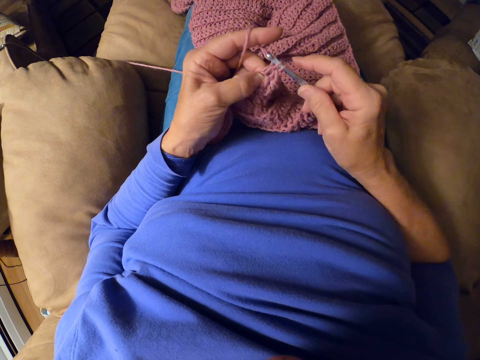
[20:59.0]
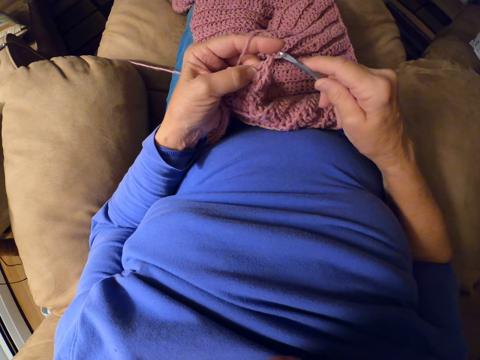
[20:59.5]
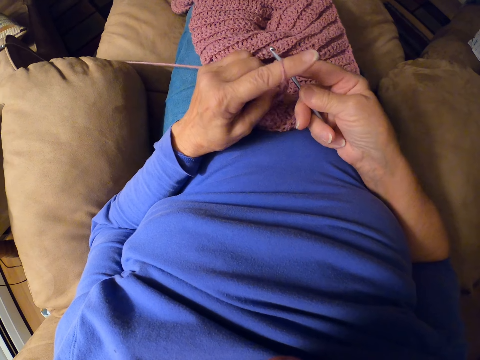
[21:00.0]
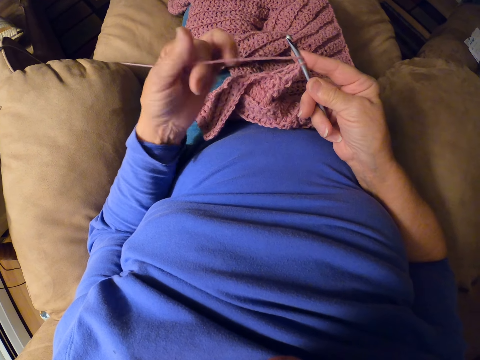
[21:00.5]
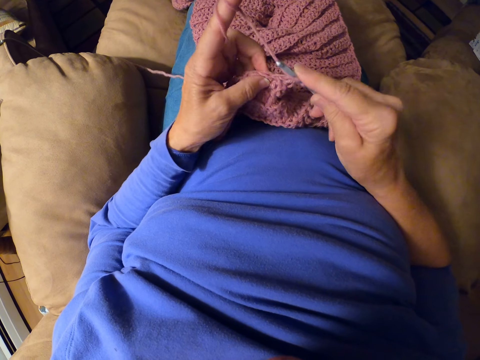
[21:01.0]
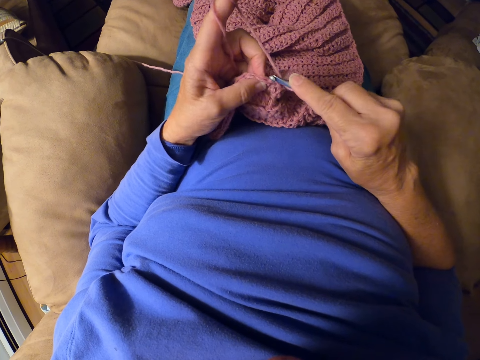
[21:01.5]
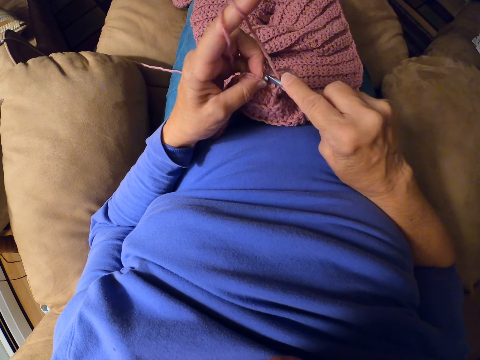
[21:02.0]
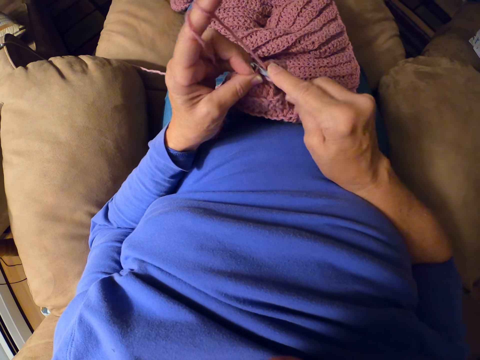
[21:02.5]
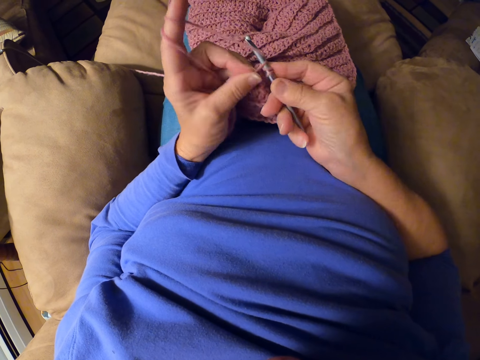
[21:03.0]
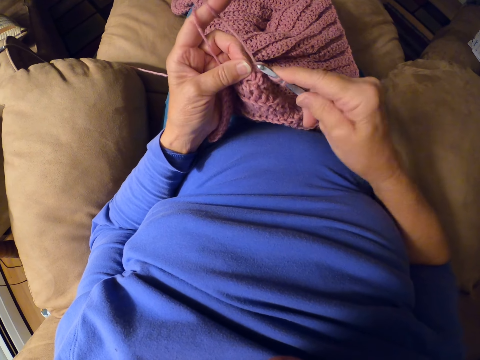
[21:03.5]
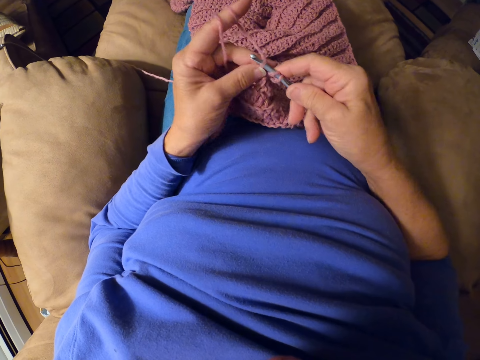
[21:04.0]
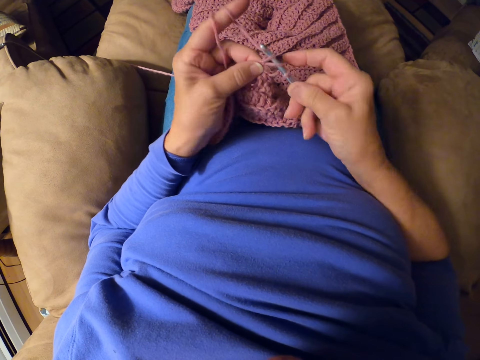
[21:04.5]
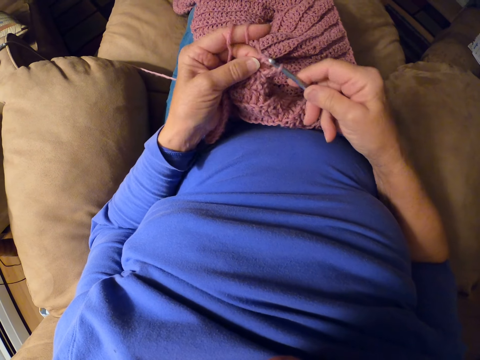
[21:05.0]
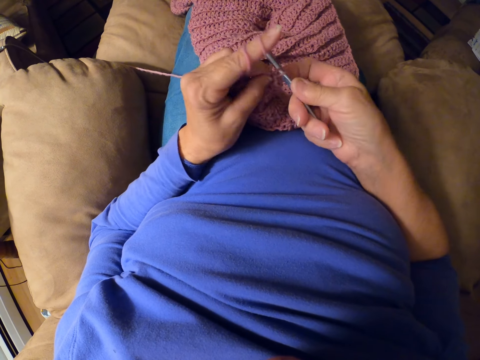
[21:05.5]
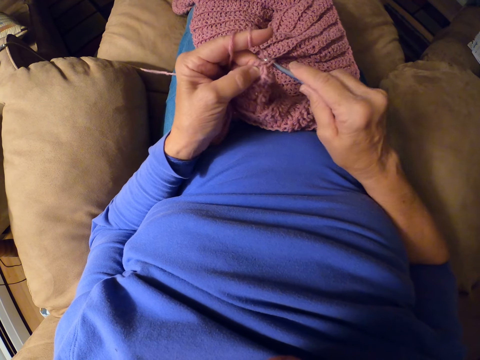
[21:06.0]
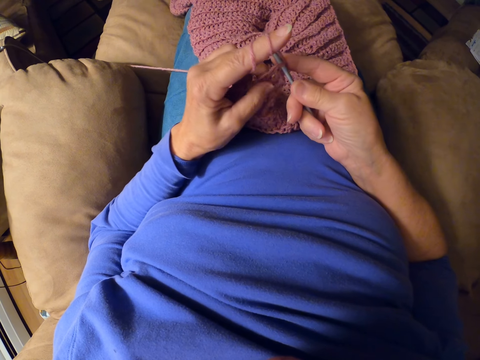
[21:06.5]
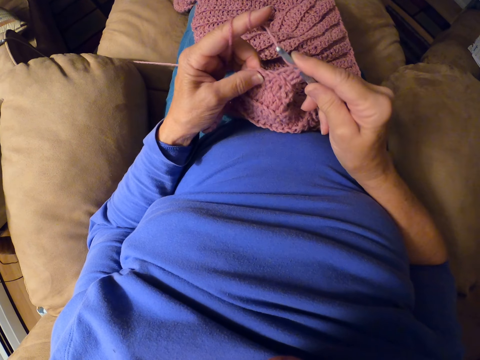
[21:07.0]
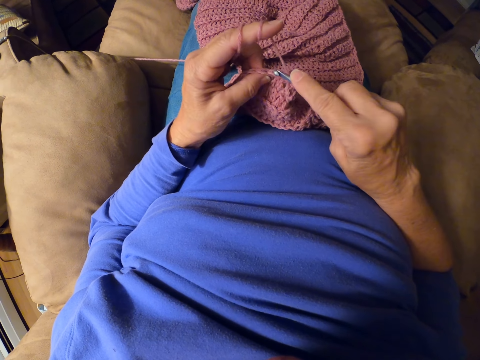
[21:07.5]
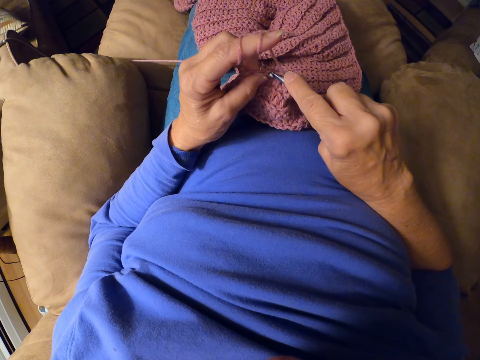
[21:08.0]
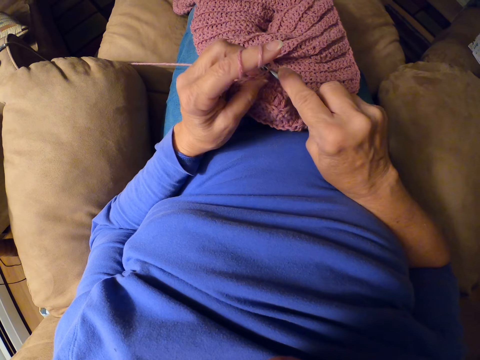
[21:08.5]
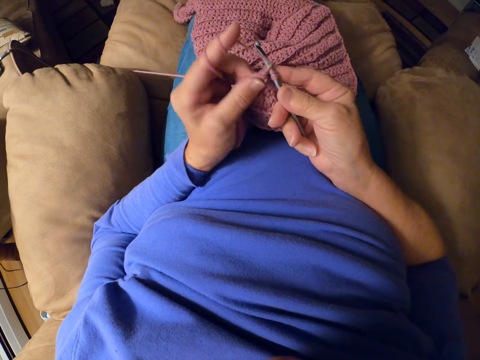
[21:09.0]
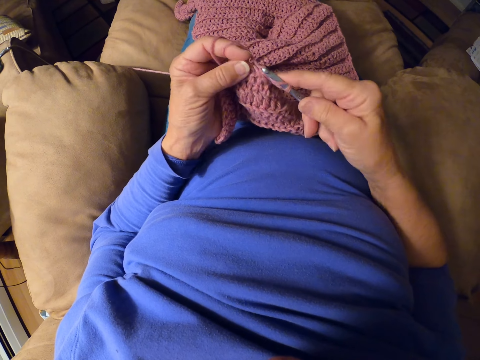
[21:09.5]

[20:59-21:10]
The camera wearer adjusts the thread. She rolls yarn around her finger. She knits the garment. She crochets with the crochet hook.

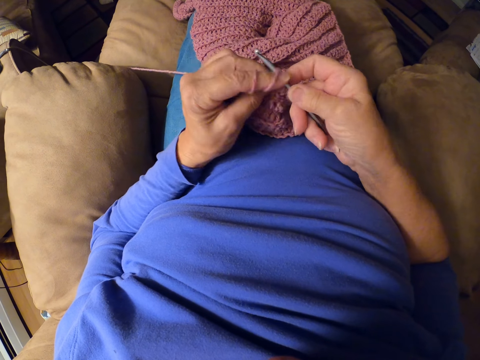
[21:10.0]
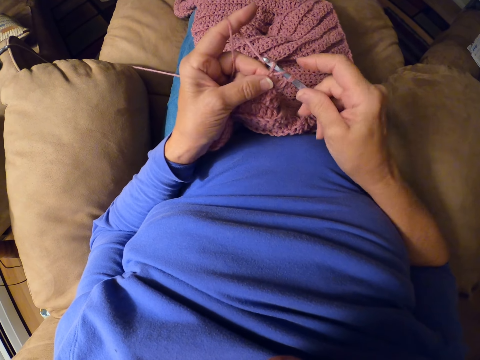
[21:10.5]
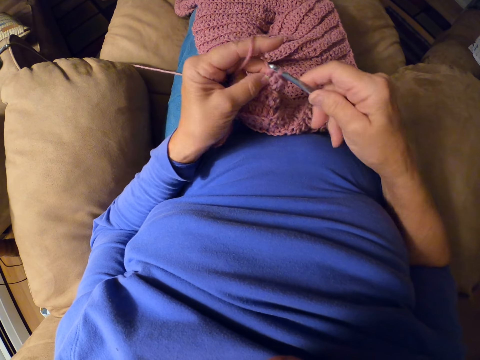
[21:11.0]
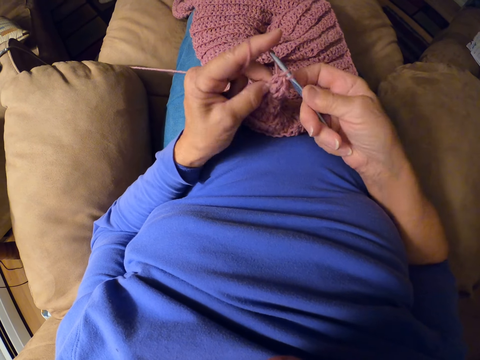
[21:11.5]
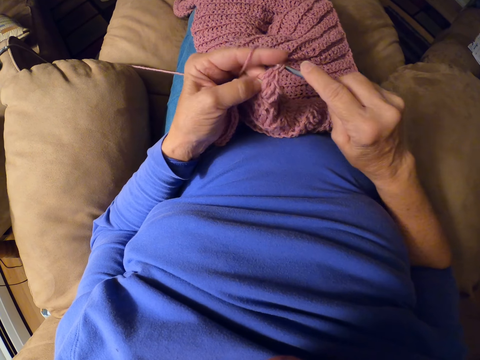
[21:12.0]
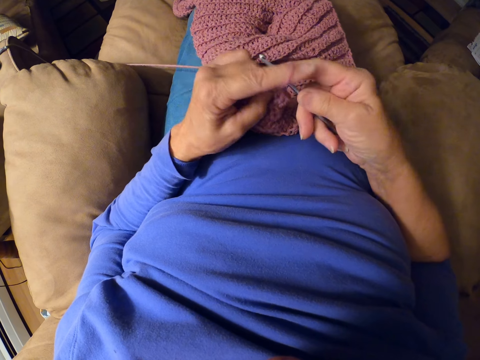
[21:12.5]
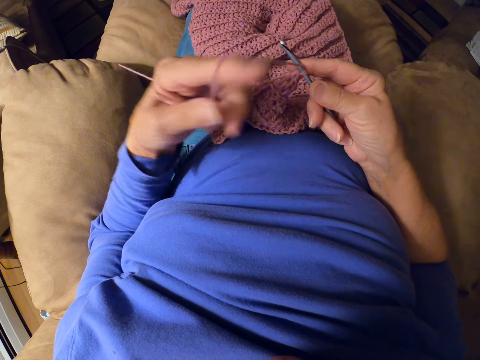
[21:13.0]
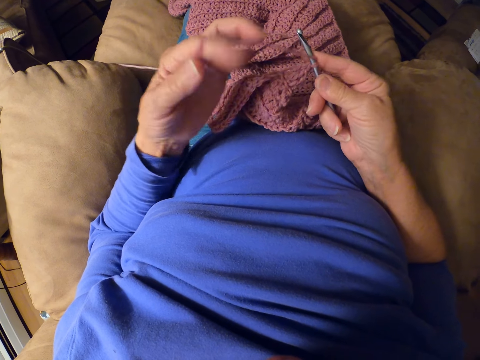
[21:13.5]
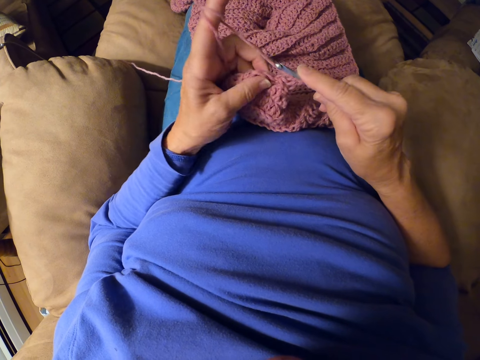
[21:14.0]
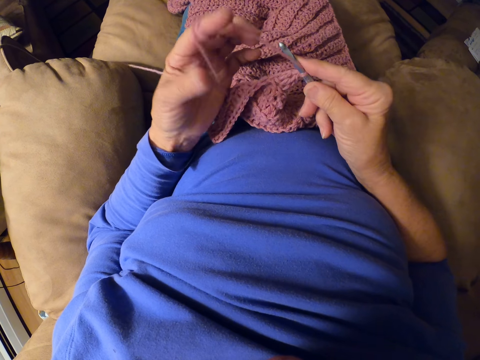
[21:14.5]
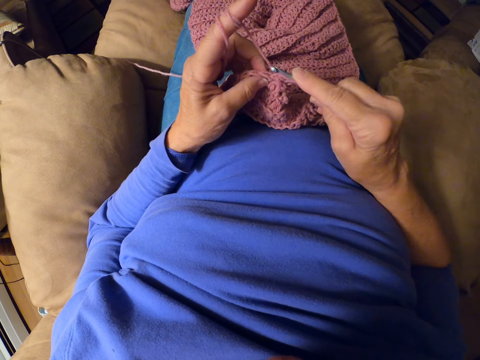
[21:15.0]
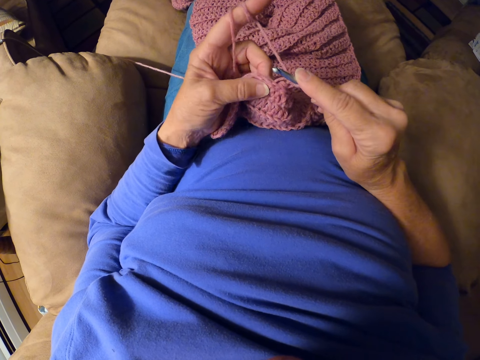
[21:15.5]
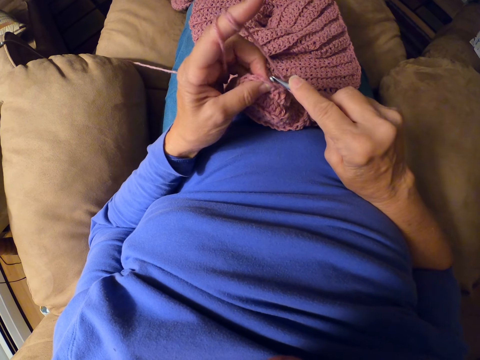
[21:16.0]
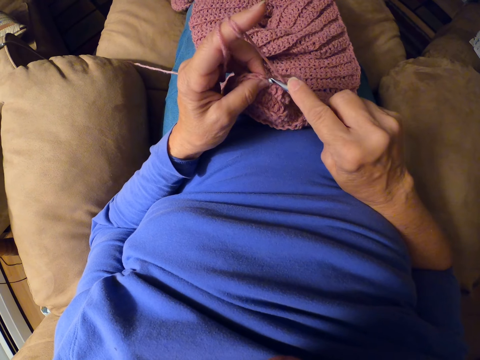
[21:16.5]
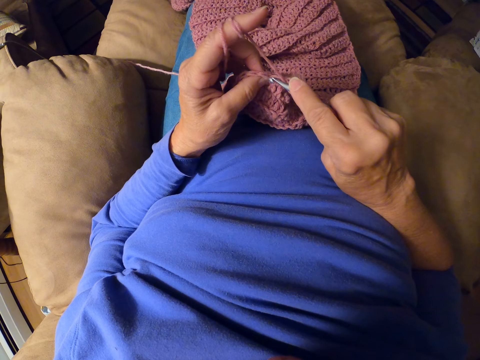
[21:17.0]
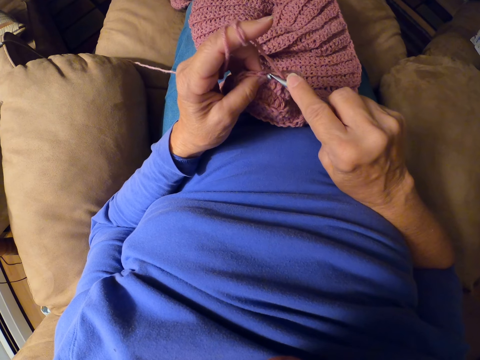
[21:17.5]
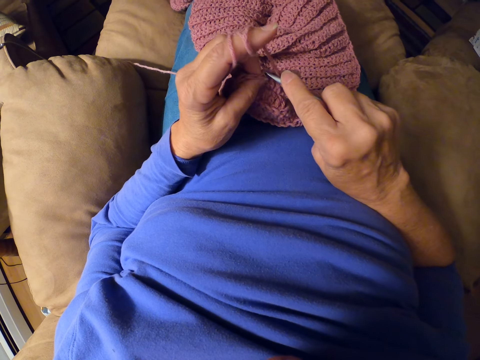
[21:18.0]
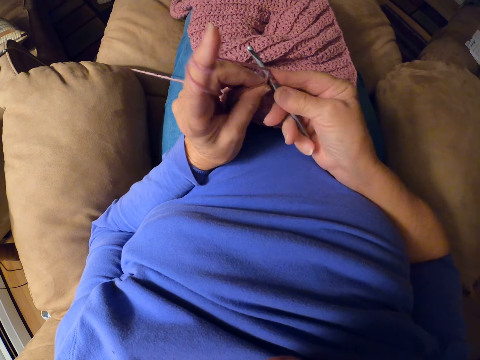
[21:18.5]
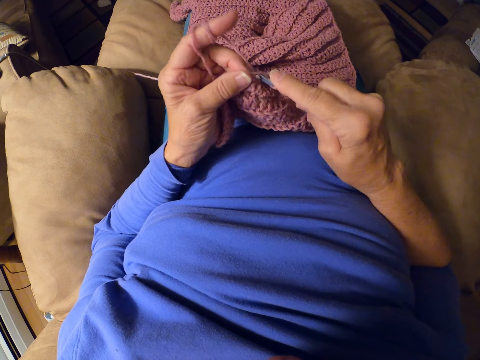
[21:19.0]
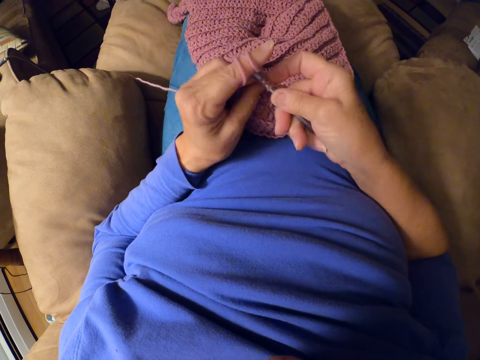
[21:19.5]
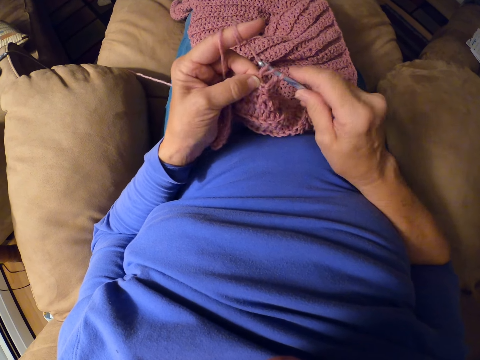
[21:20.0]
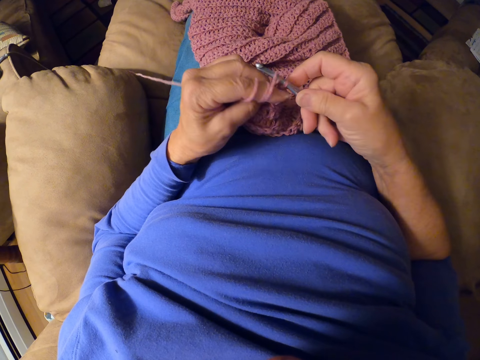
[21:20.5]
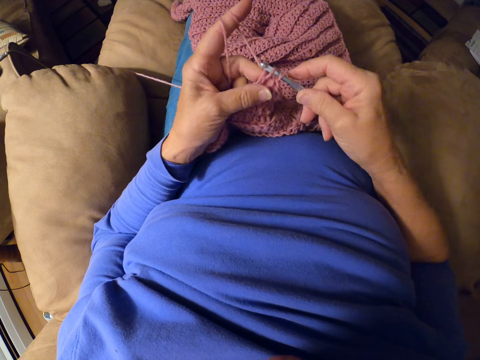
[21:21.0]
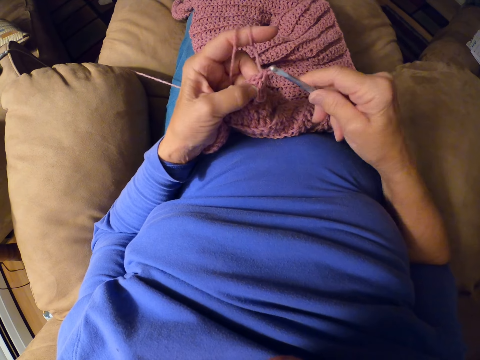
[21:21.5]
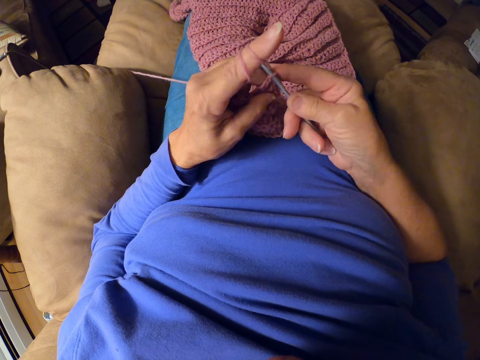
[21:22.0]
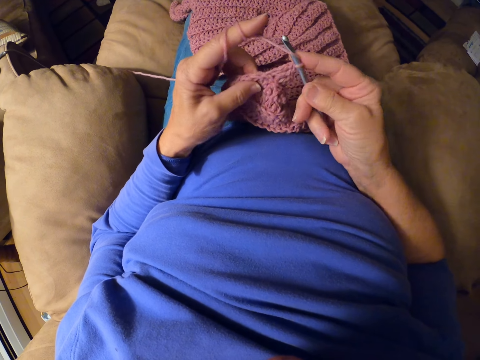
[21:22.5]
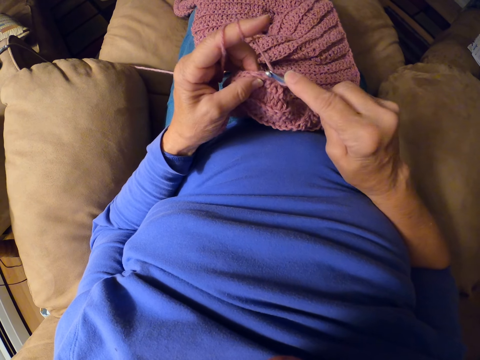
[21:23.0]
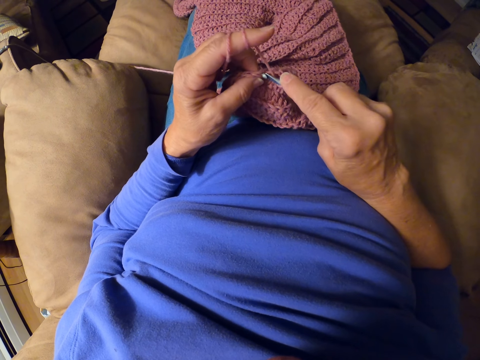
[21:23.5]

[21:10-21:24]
The camera wearer rolls yarn around her finger. She adjusts the thread. She knits the garment. She crochets with the crochet hook.

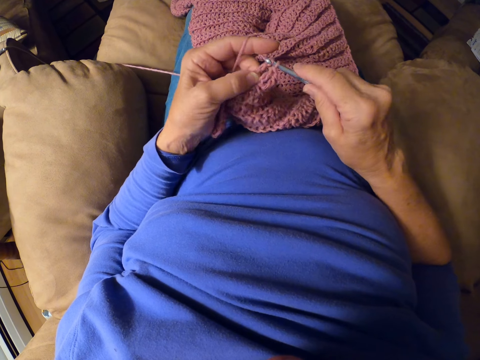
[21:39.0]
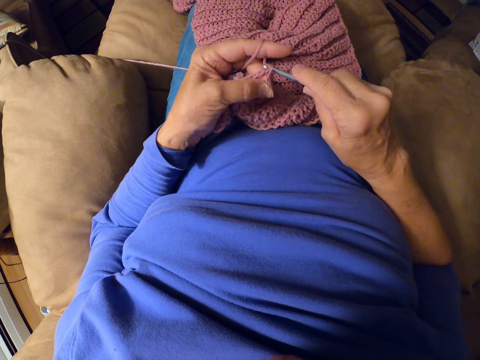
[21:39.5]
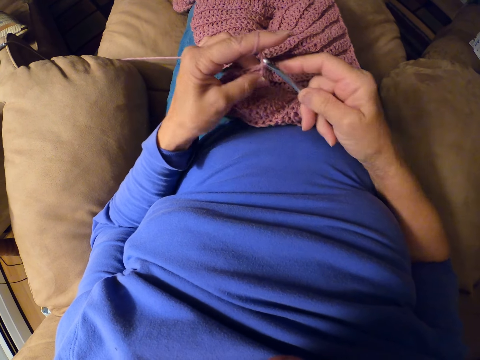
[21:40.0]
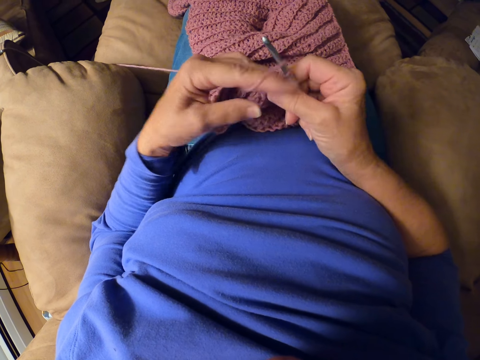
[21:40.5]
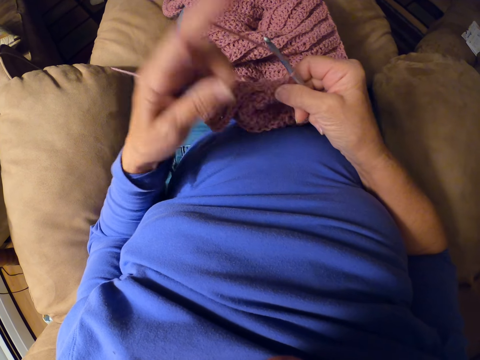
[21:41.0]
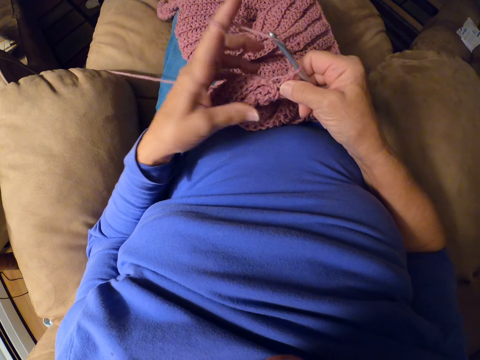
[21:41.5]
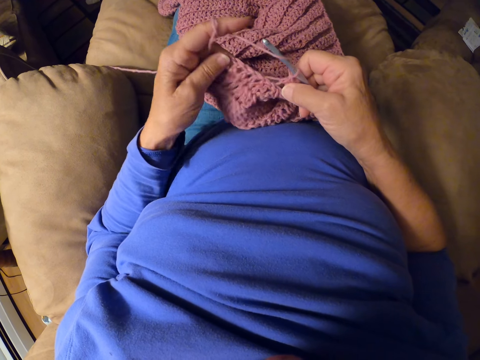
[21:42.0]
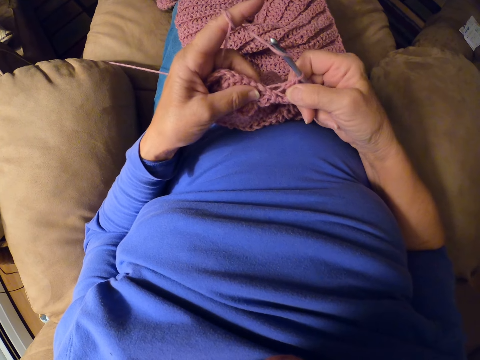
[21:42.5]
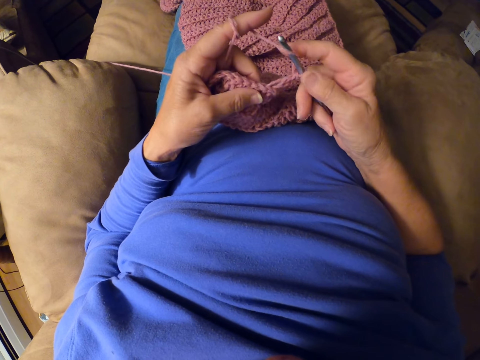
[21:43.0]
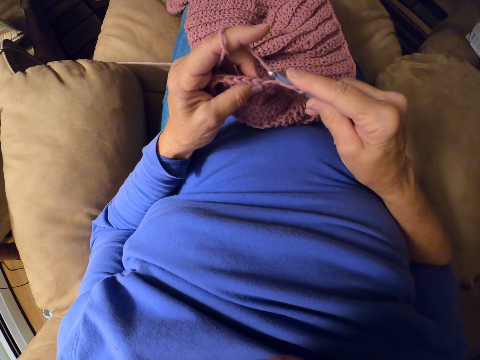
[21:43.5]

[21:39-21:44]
The camera wearer adjusts the thread. She rolls yarn around her finger.
